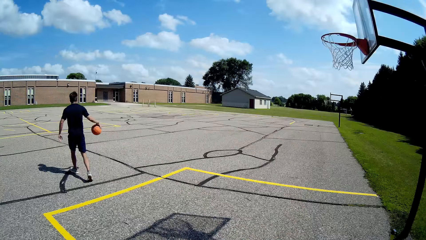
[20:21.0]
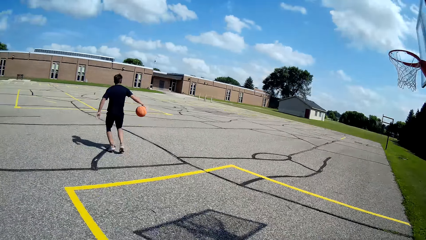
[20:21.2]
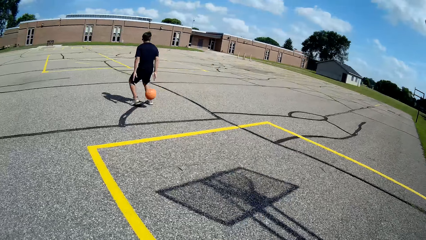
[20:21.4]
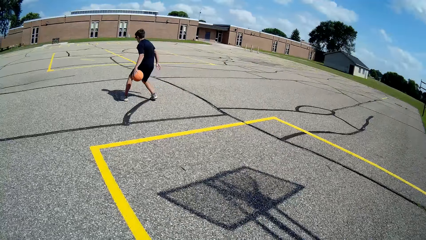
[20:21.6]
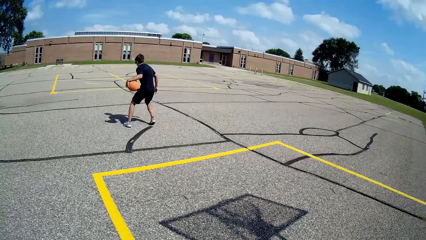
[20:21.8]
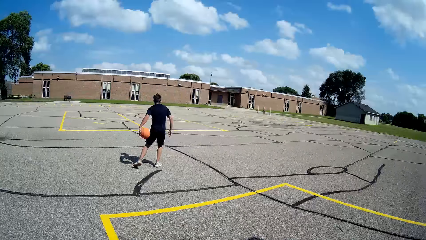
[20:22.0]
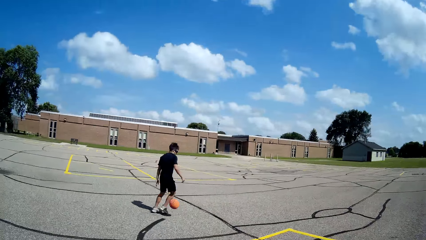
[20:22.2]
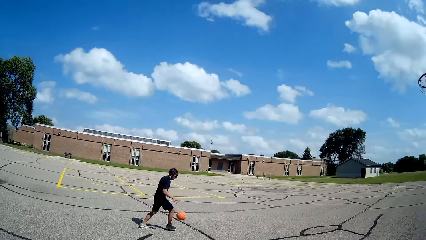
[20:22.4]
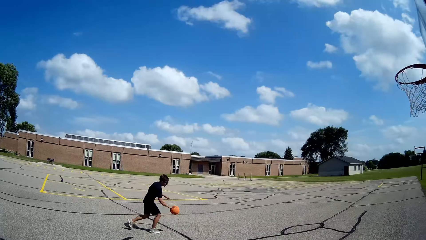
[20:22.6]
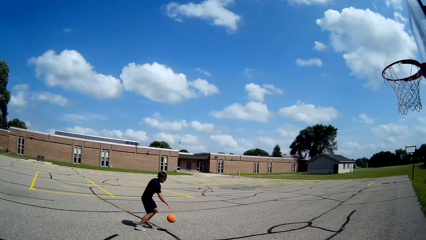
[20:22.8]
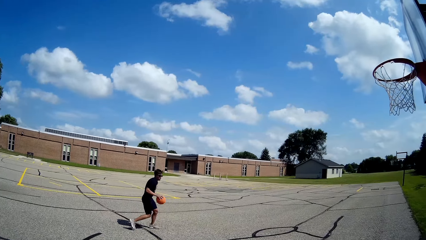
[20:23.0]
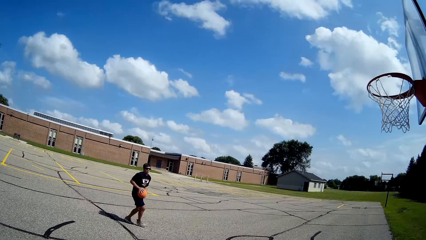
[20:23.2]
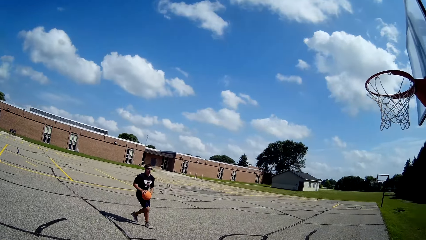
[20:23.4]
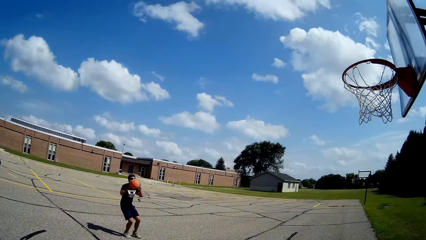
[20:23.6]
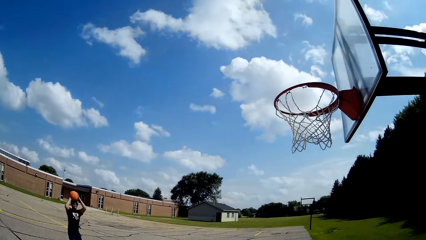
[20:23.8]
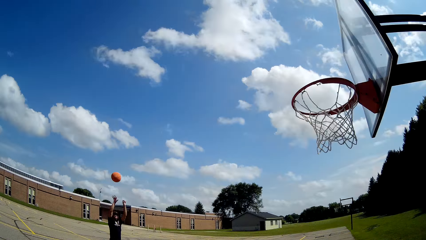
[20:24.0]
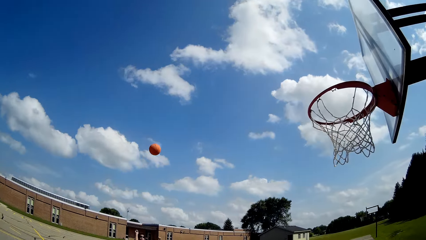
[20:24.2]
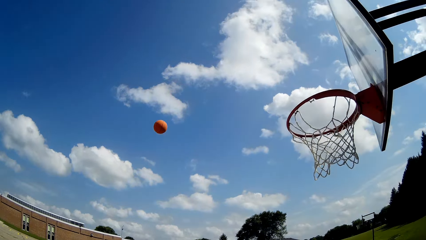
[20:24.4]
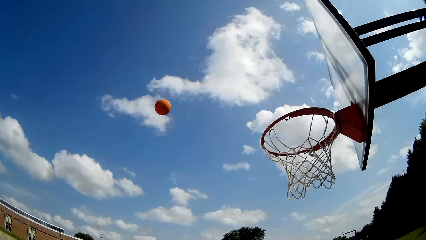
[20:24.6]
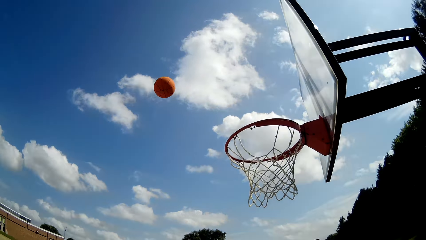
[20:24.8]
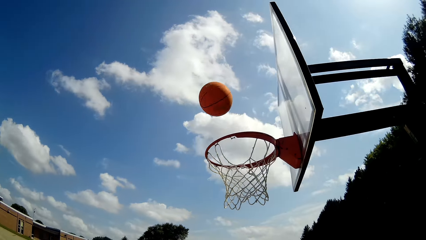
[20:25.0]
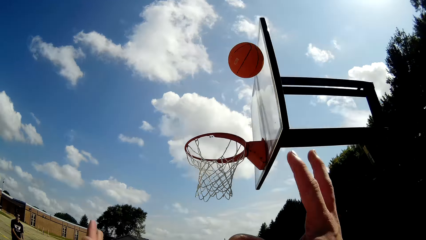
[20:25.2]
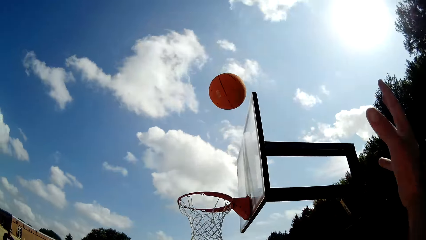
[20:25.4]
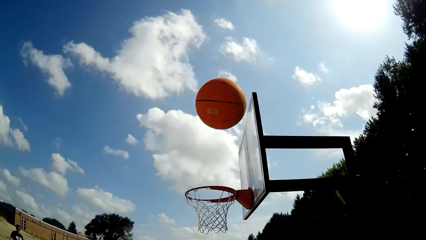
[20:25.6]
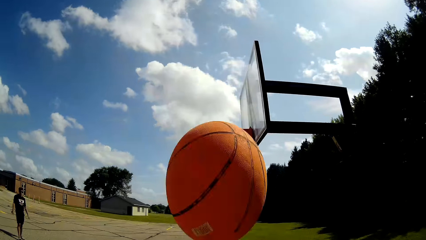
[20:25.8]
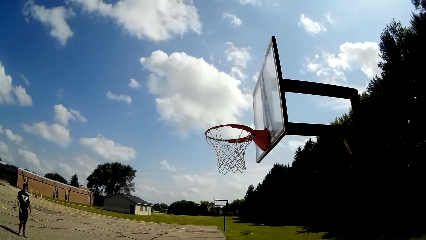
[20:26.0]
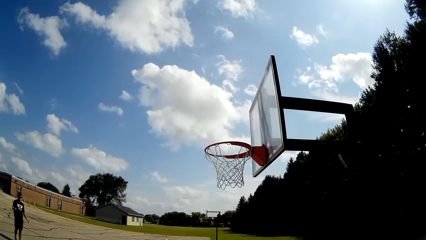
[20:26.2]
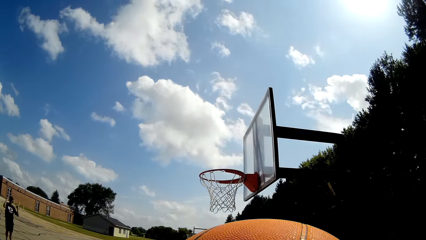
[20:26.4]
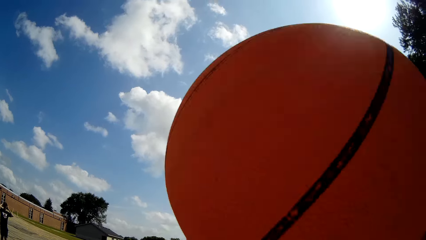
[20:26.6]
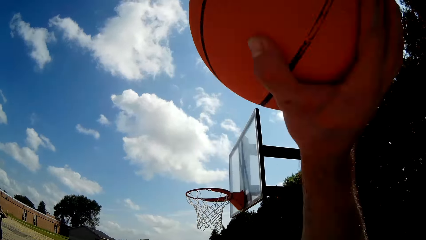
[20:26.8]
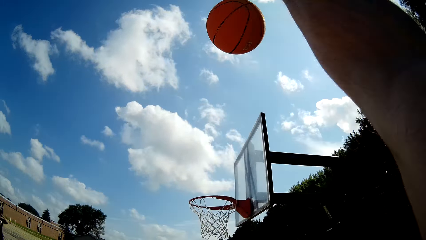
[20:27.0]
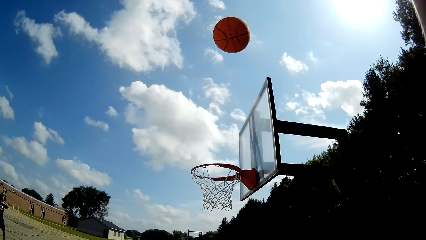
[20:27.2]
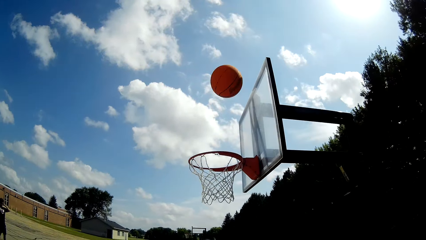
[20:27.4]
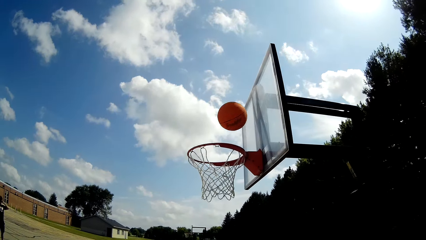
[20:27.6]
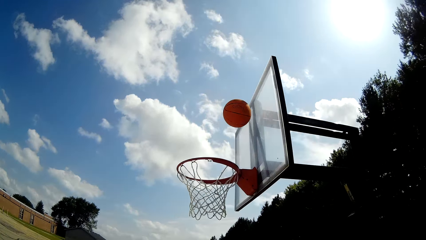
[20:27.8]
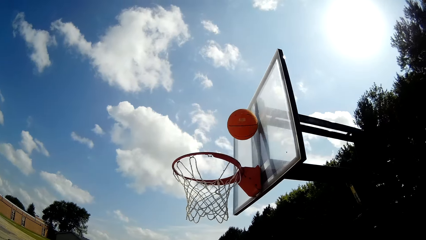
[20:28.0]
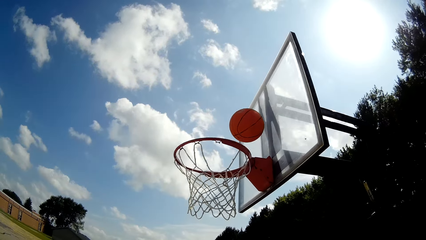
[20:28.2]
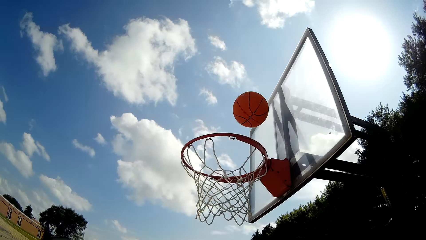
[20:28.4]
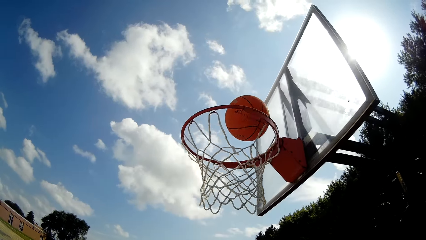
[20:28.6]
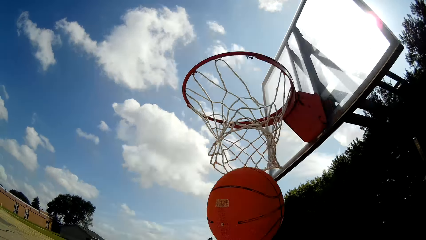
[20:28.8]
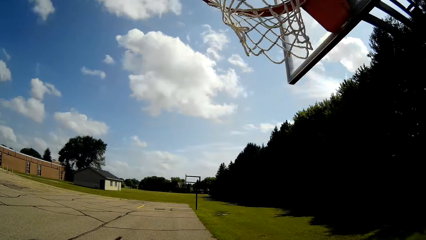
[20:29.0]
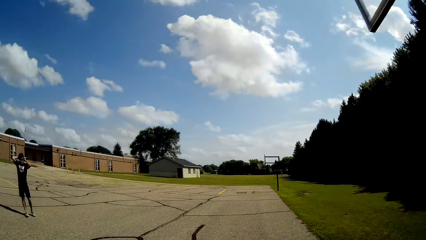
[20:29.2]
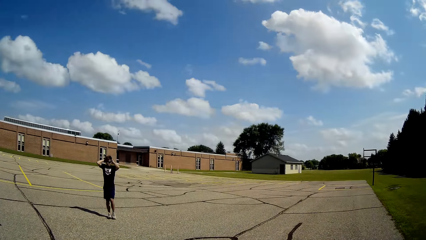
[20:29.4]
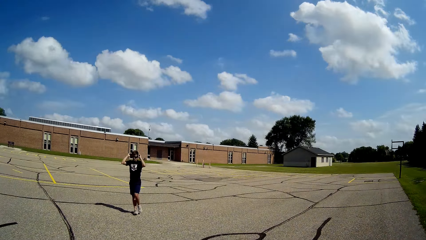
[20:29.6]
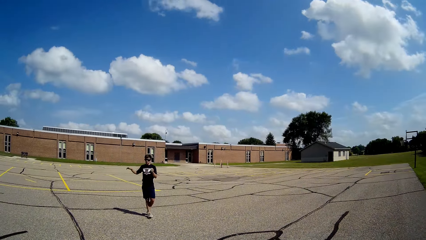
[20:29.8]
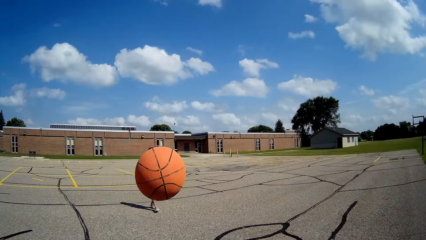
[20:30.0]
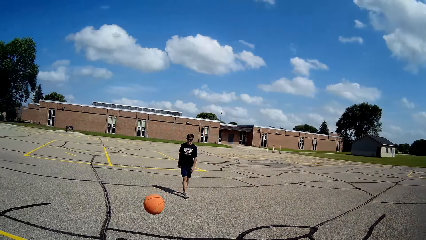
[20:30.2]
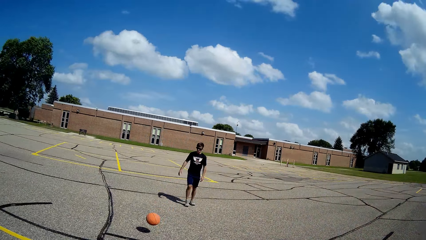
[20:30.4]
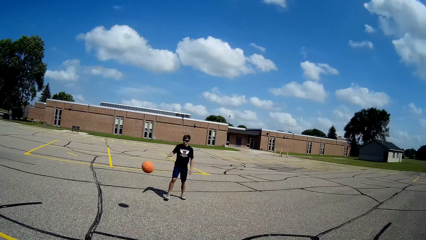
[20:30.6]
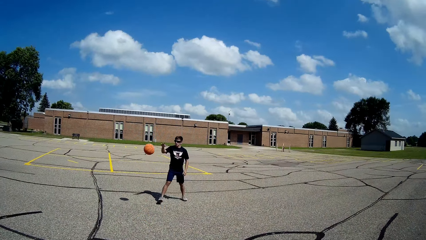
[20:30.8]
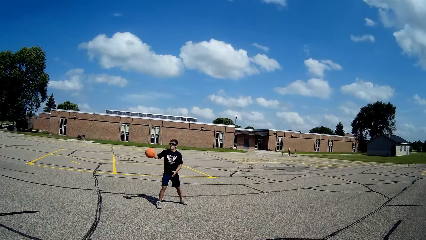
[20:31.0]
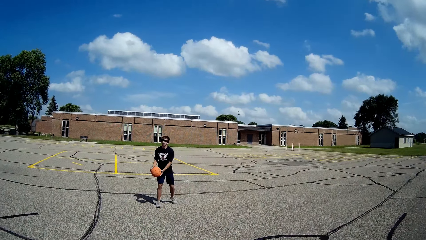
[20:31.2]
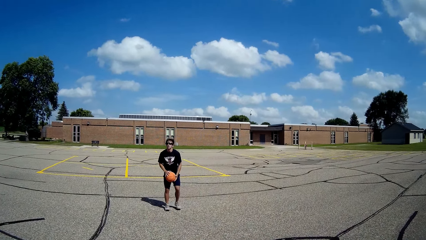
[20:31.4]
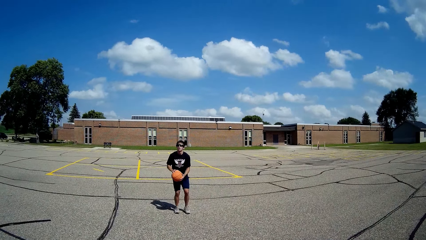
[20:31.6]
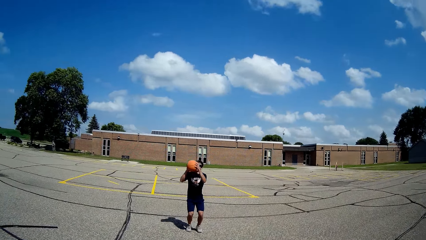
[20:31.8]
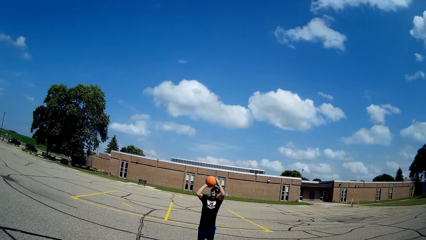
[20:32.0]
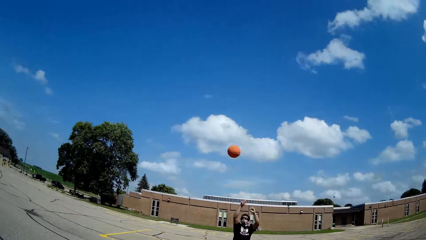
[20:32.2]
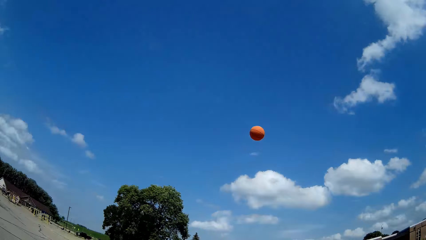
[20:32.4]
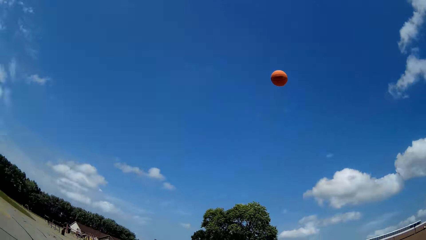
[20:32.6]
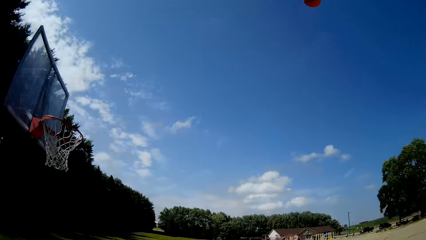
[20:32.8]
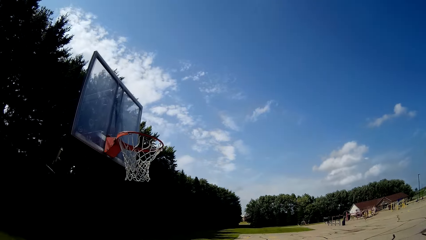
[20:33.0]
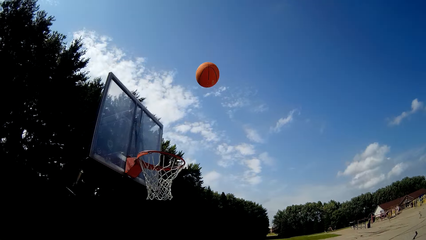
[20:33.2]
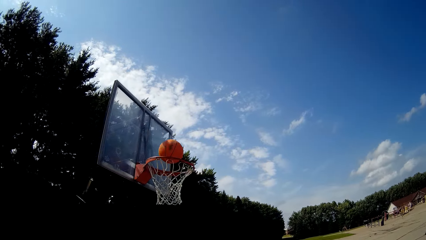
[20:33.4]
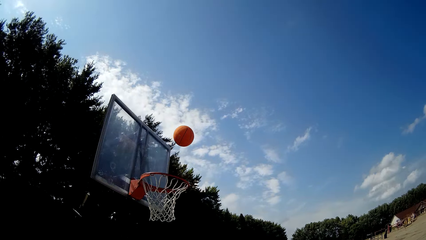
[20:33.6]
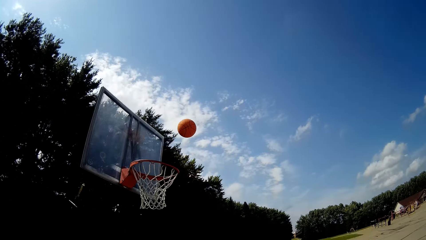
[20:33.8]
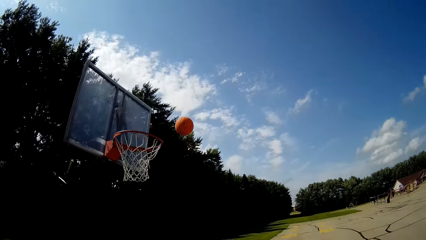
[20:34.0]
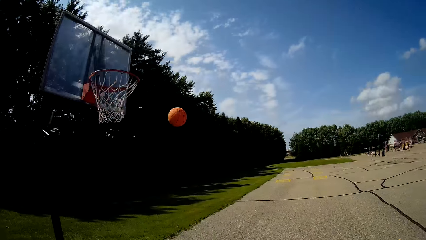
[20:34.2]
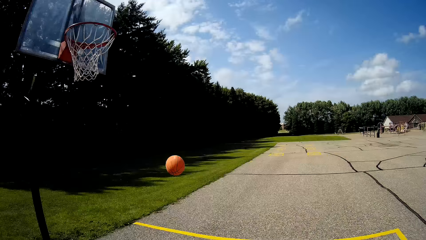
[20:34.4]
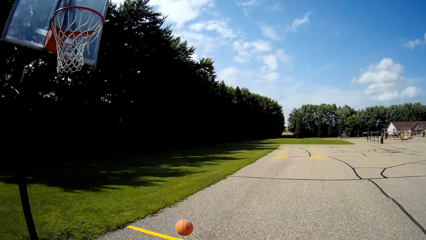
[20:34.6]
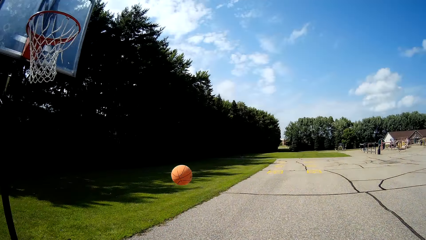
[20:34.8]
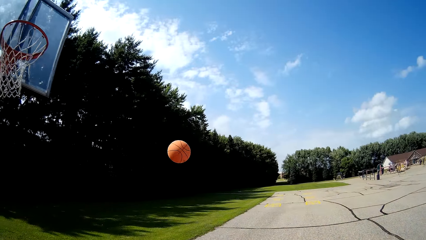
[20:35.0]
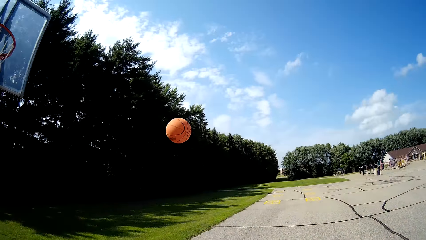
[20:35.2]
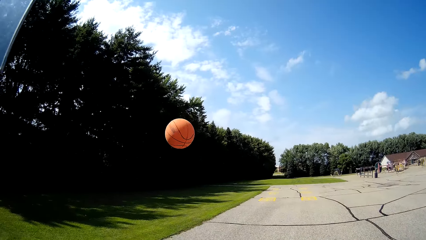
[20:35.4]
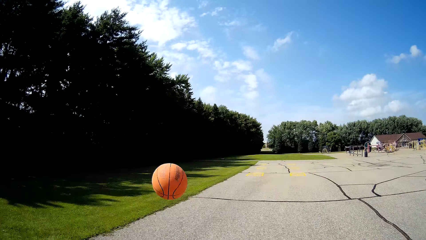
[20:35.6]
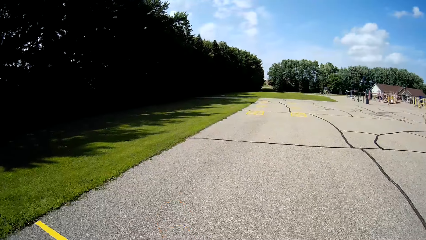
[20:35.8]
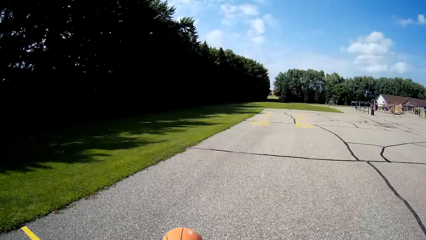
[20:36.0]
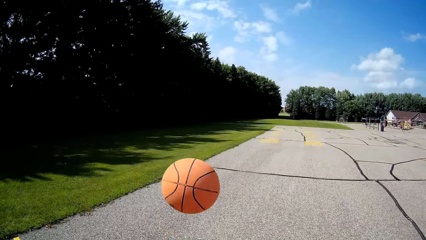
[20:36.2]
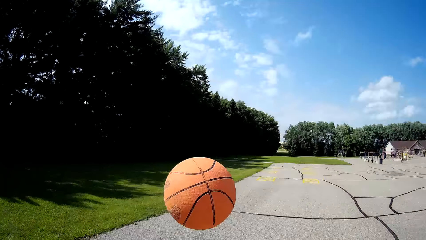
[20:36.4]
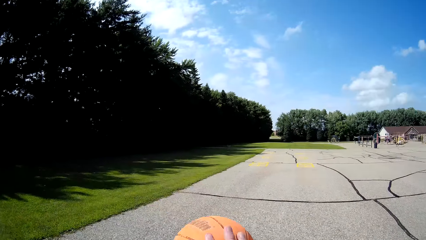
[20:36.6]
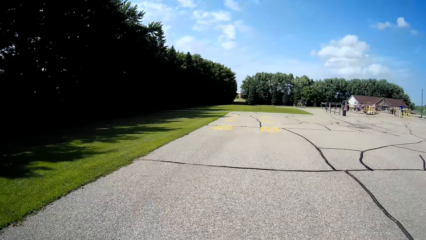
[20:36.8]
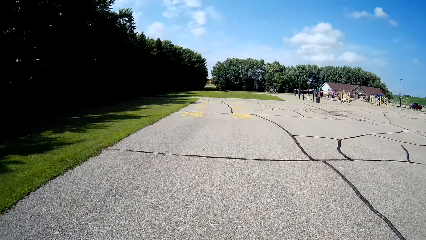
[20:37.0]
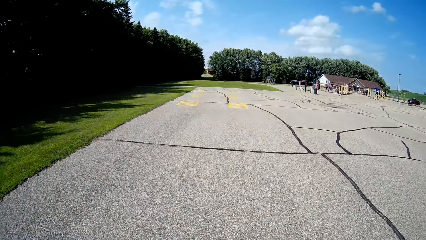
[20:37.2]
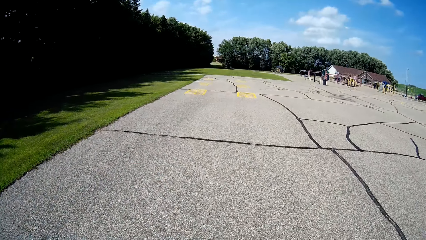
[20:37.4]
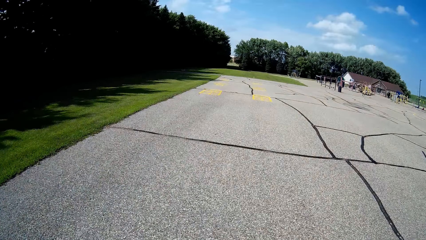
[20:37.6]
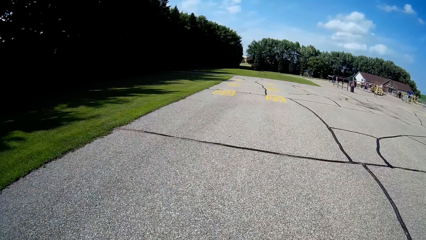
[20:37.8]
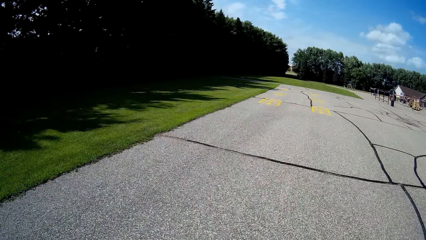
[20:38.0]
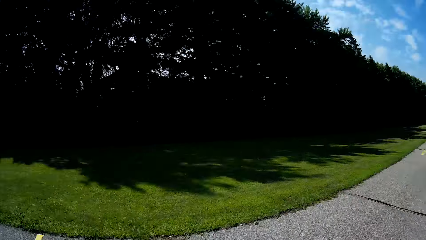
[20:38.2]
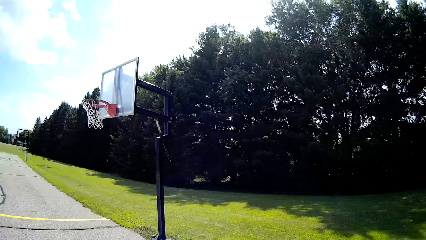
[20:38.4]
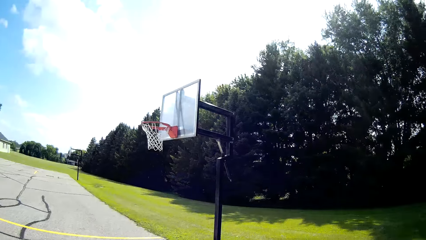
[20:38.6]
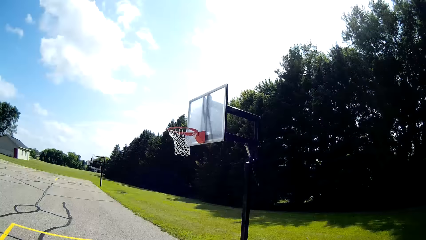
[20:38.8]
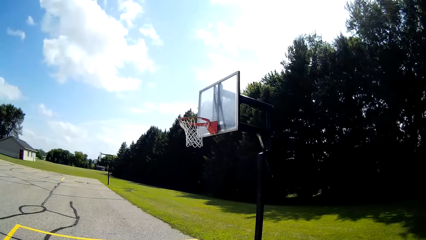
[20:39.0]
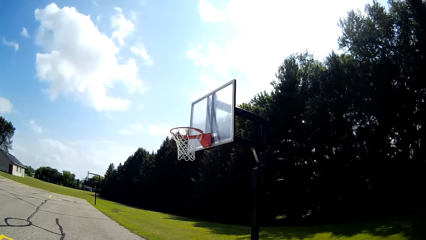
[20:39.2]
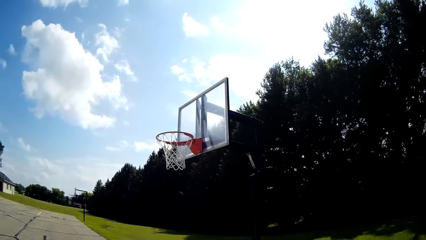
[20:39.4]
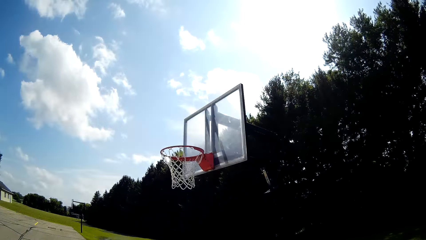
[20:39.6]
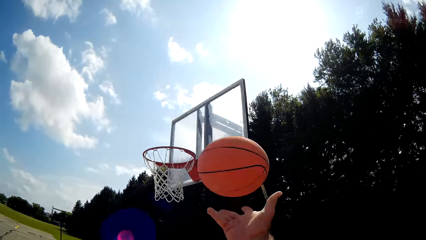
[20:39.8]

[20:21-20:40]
The camera wearer walks around. A man plays with the ball. The man bounces the ball. The man throws the ball on the net. The camera wearer catches the ball. They pick up the ball. They throw the ball. They pass the ball to the man. They watch as the man plays the basketball. The man throws the basketball in the hook. The camera wearer walks towards the basketball. They bounce the basketball towards the basketball post. They pick up the ball.
